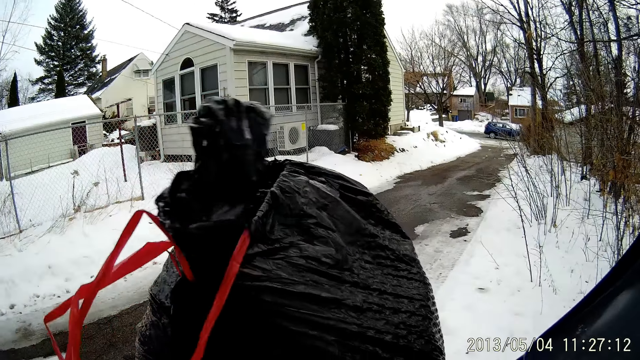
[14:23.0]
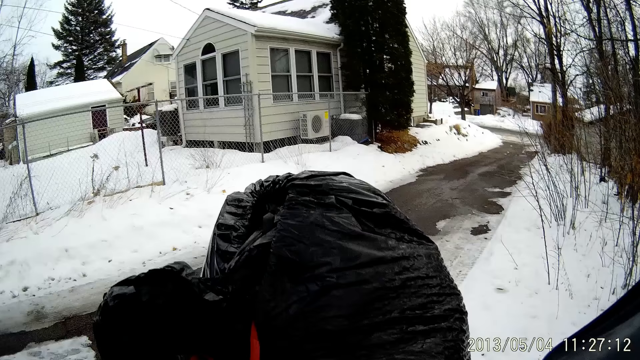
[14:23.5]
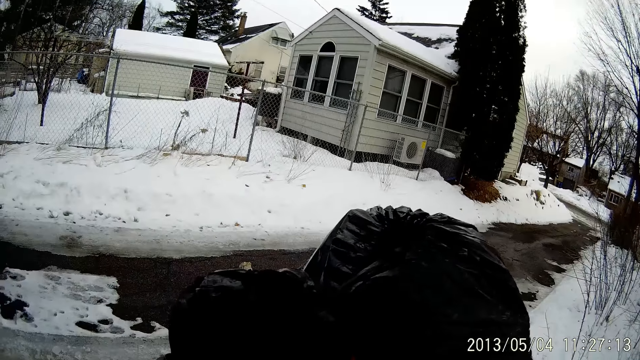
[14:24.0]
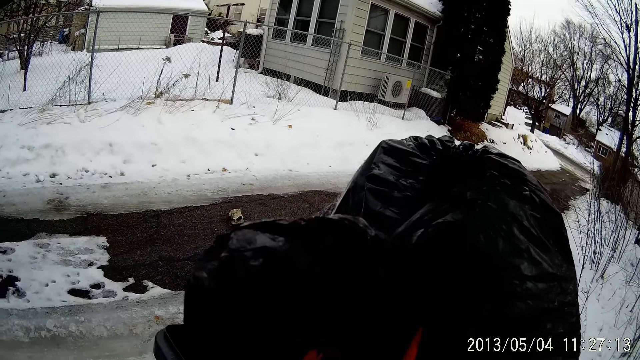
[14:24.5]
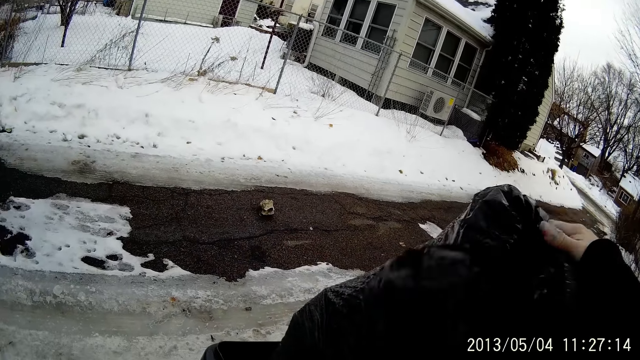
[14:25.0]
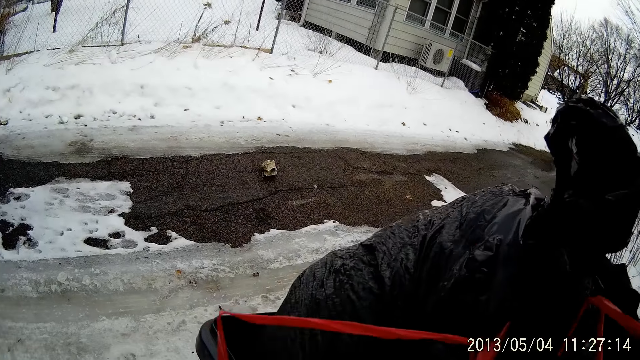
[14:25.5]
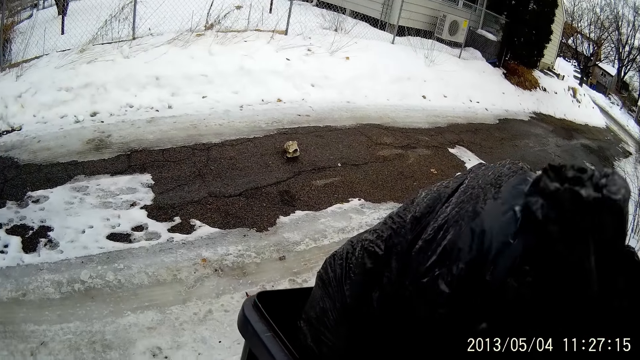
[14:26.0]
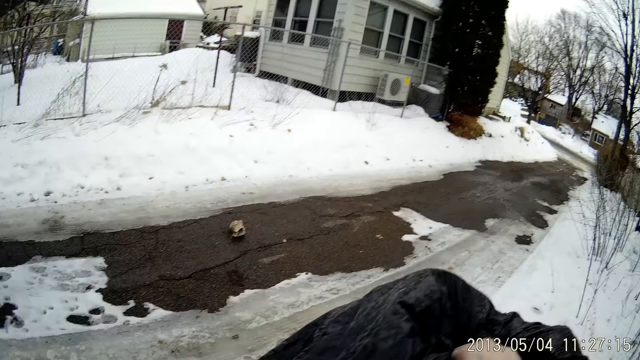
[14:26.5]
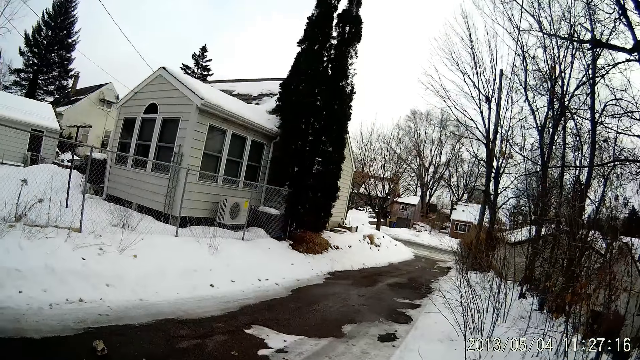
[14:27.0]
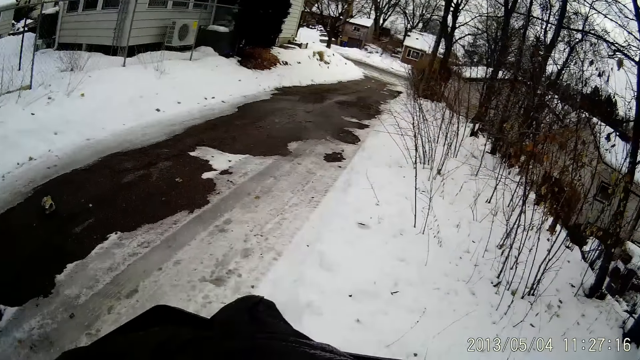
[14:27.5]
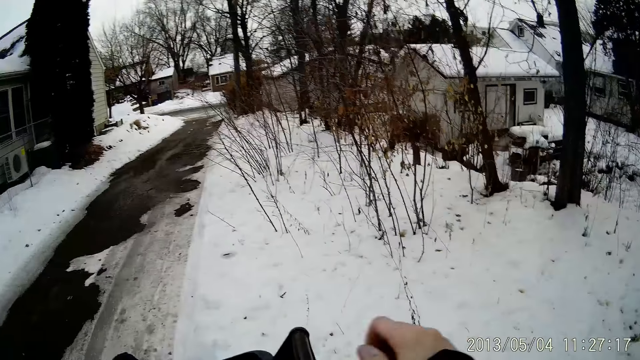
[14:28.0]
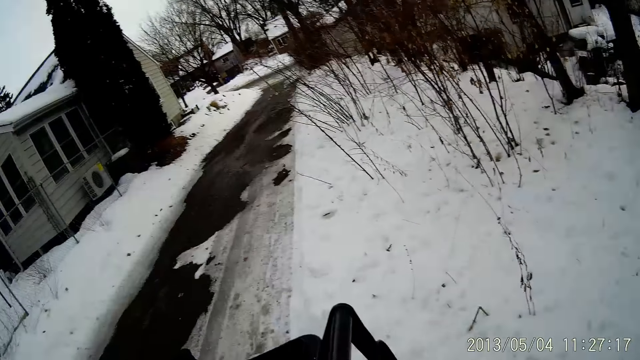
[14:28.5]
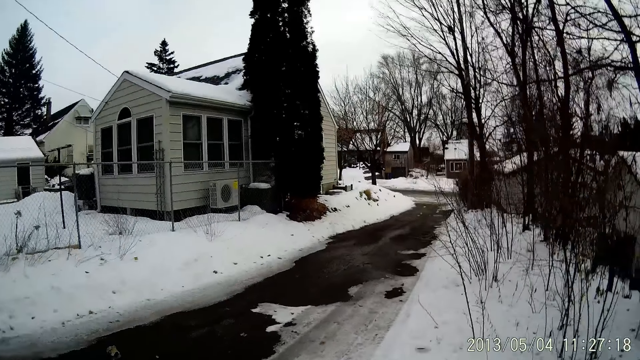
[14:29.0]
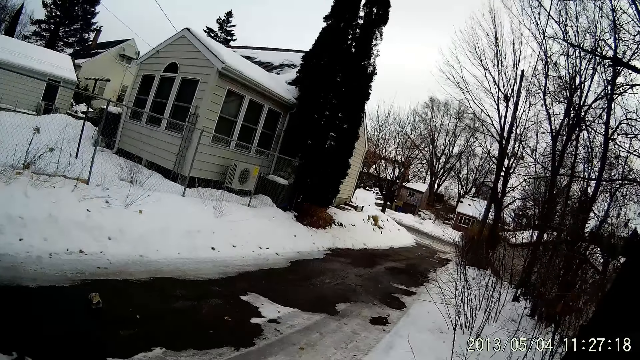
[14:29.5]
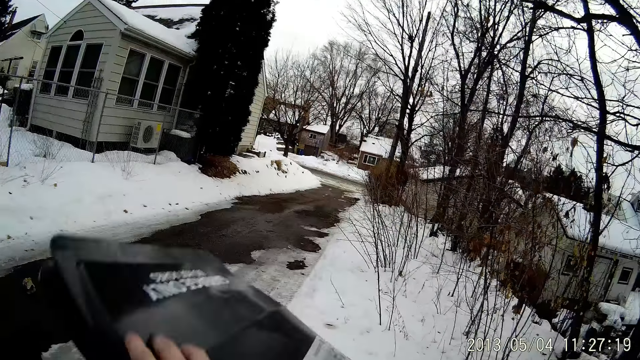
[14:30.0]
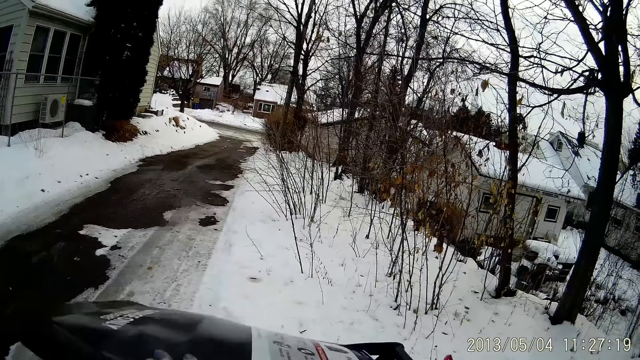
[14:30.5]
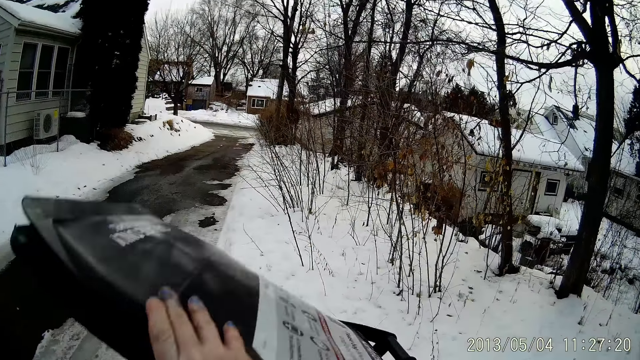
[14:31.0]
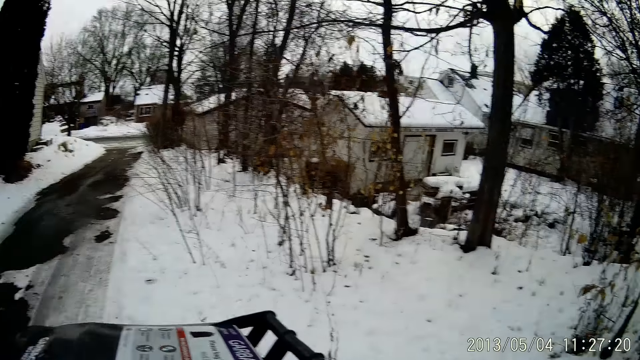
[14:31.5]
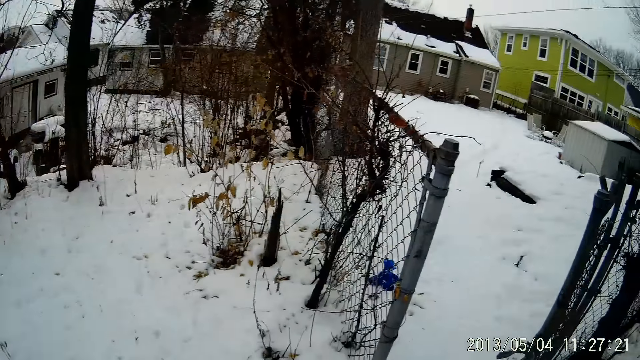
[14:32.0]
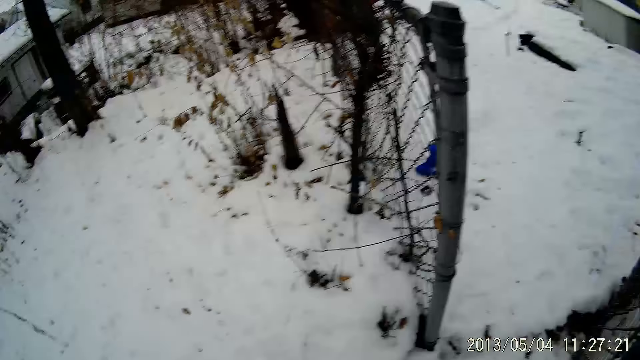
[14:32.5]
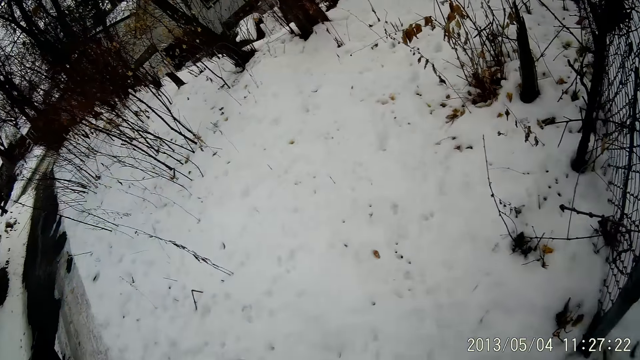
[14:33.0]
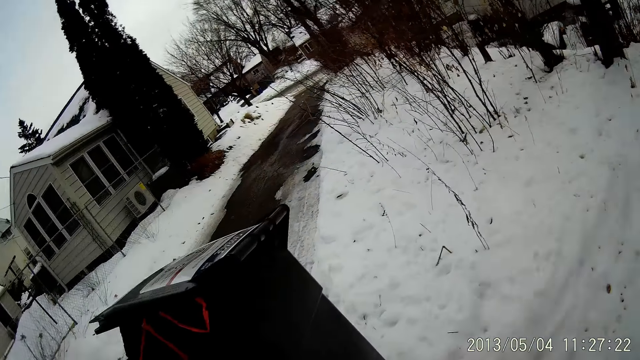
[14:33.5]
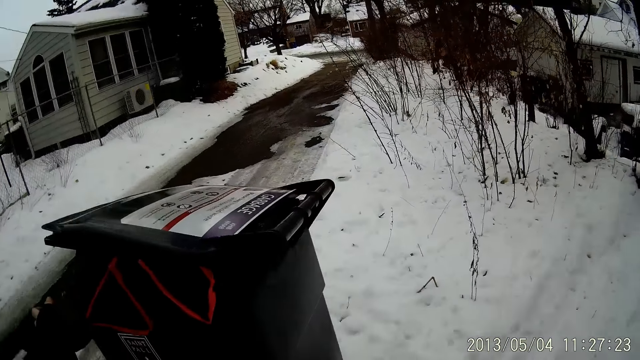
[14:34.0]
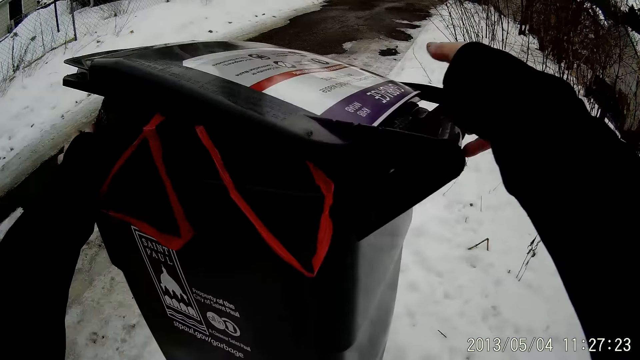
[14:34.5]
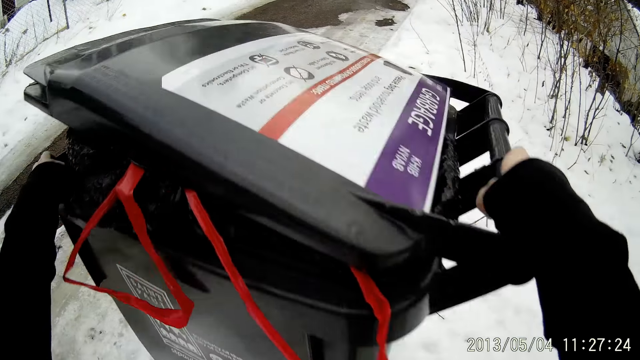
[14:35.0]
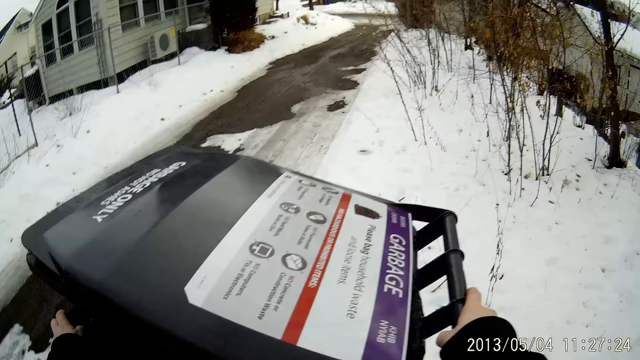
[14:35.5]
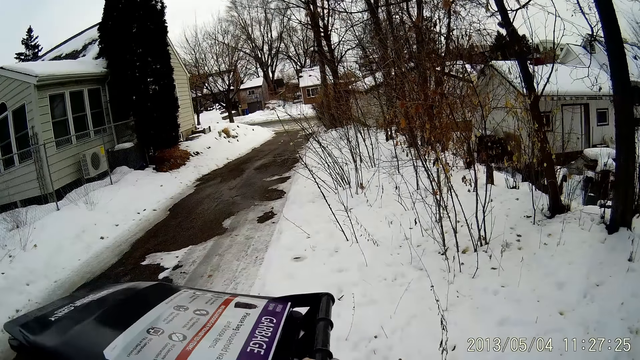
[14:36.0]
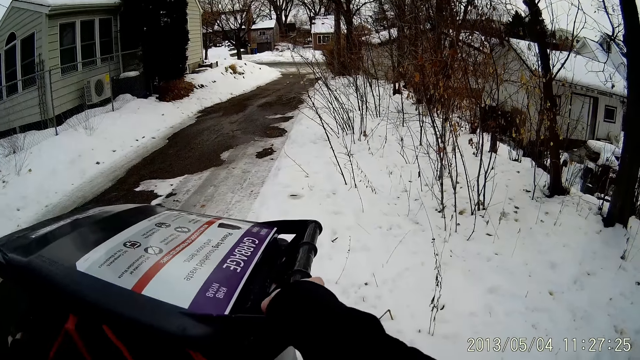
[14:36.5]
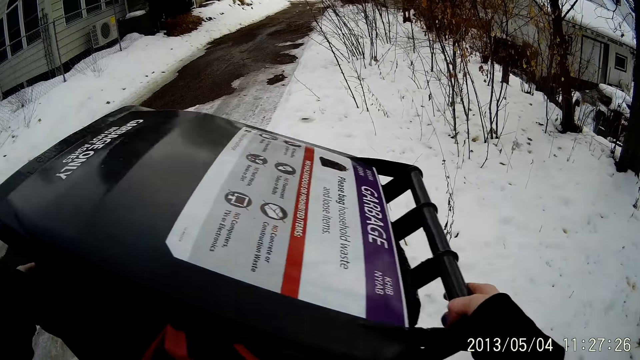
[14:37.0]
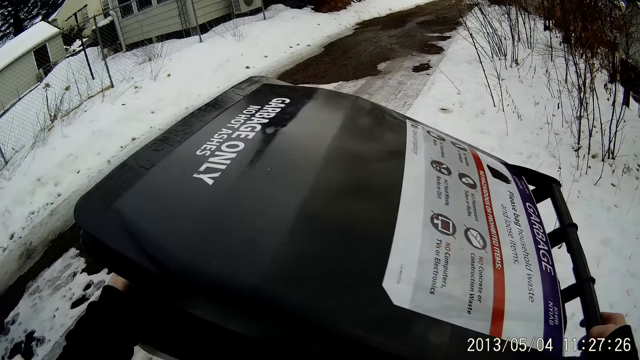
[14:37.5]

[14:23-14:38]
The camera wearer presses the bag in the trash bin with her right hand. She presses the bag with her left hand. She drops the lid on the bin with her right hand. She lifts the lid with her right hand. She drops the lid with her right hand. She walks on the snow and turns back. She adjusts the trash bin with both hands.

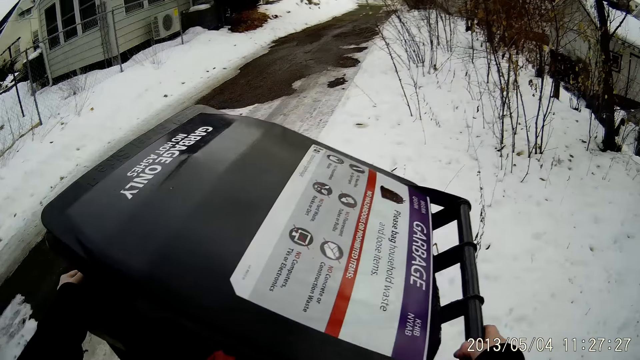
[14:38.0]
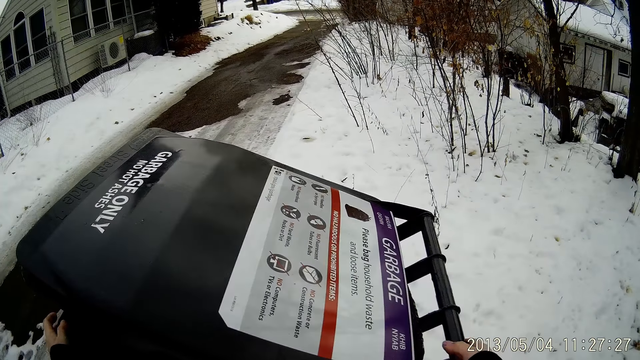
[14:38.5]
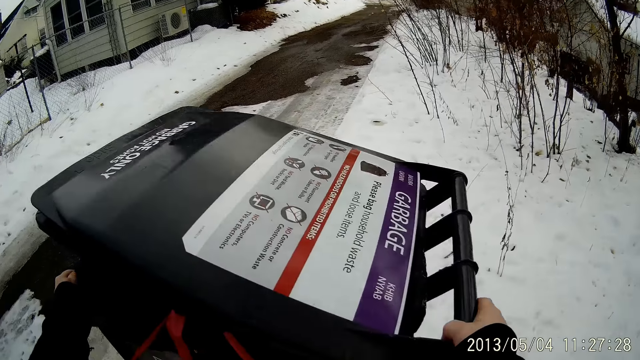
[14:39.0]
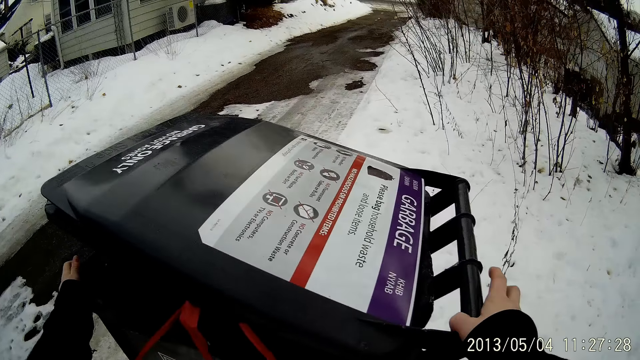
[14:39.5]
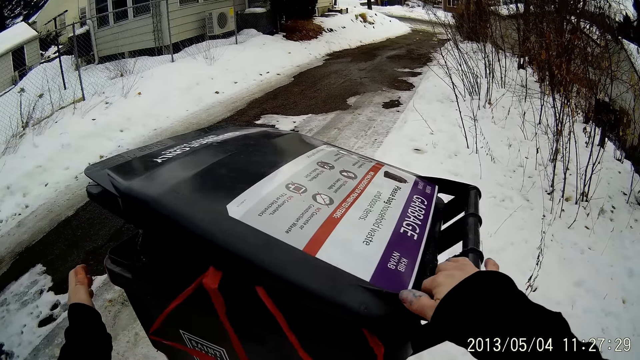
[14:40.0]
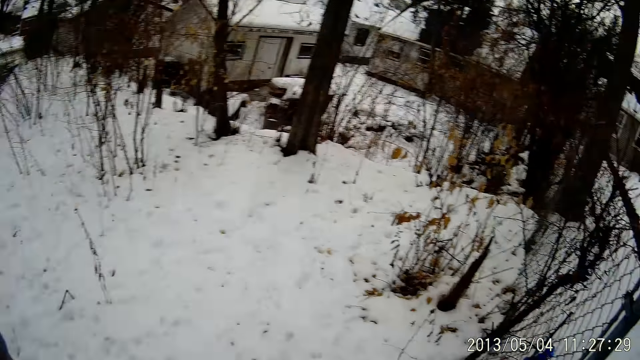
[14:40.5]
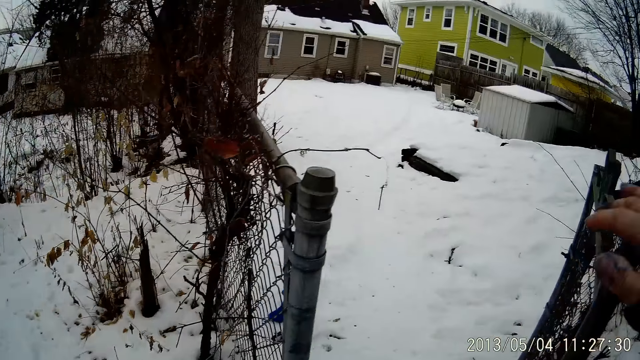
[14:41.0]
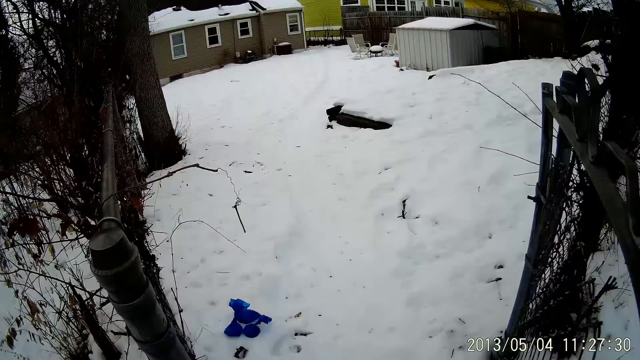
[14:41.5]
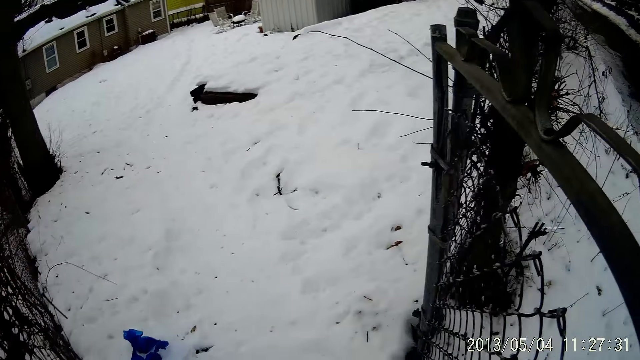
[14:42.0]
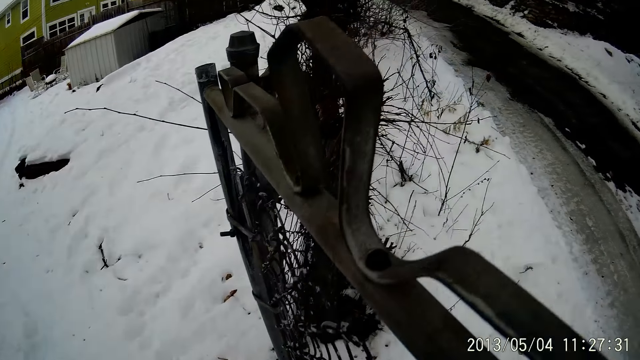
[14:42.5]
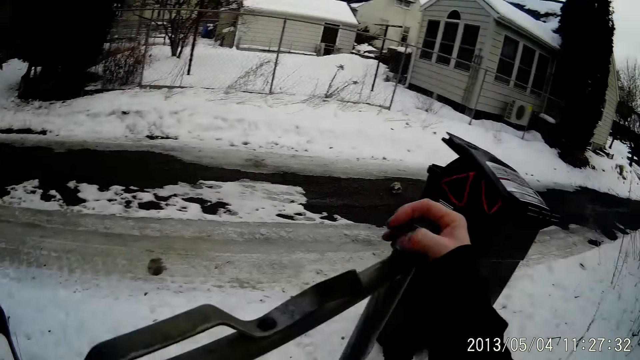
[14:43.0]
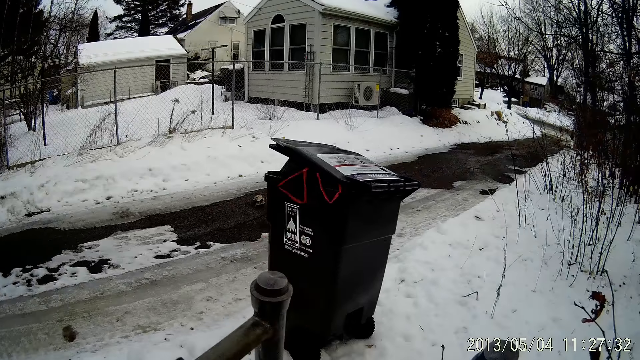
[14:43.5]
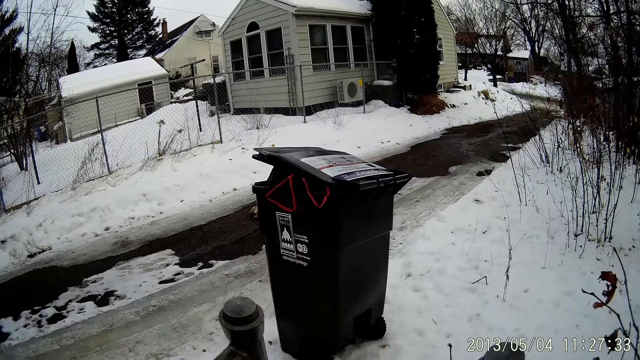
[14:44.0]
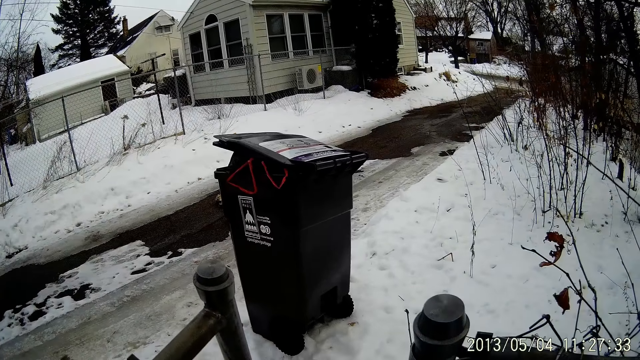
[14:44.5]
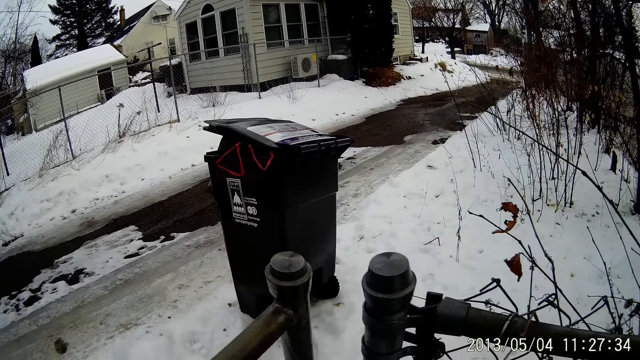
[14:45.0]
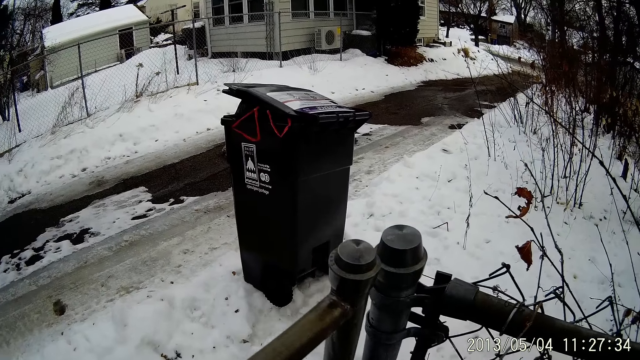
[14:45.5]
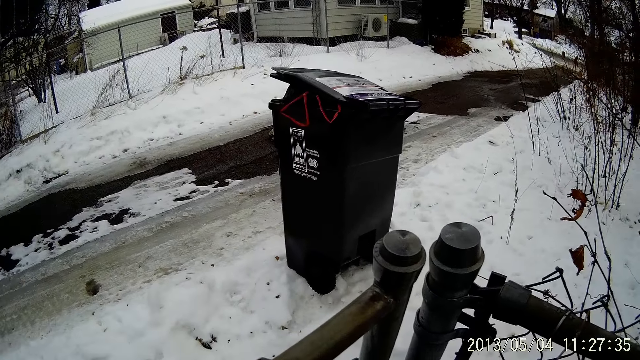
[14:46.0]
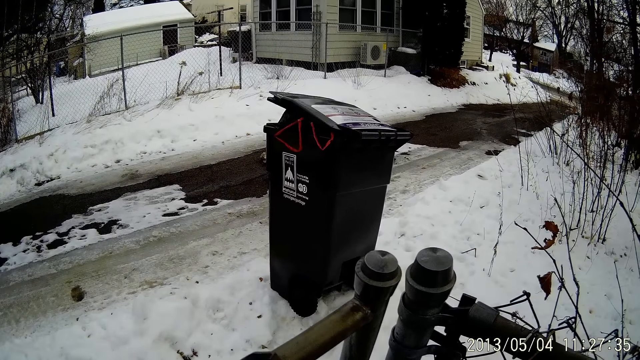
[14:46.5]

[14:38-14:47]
The camera wearer walks on the snow. She holds the gate with her right hand. She closes the gate with her right hand.
